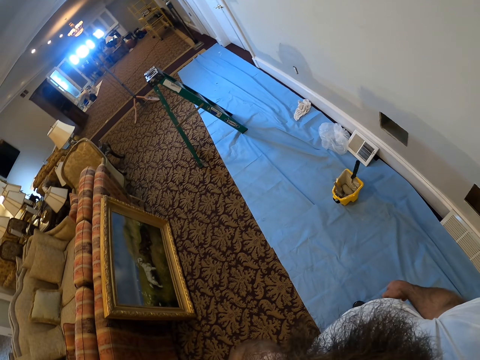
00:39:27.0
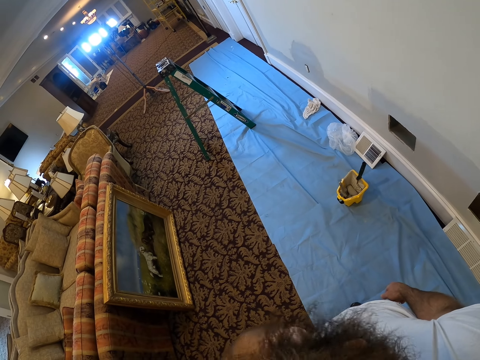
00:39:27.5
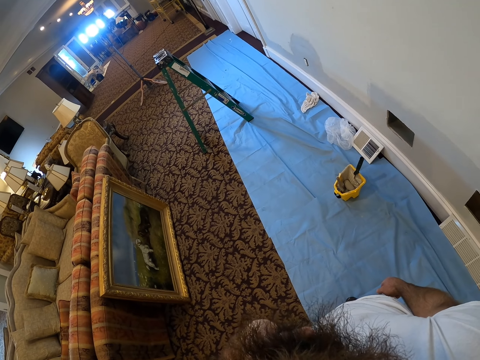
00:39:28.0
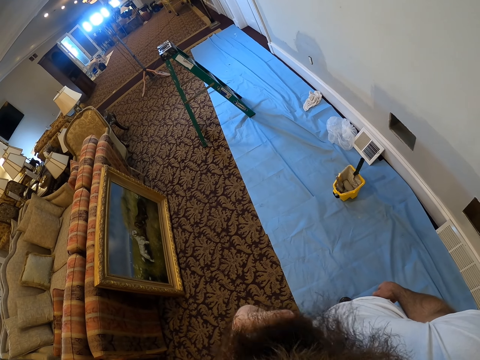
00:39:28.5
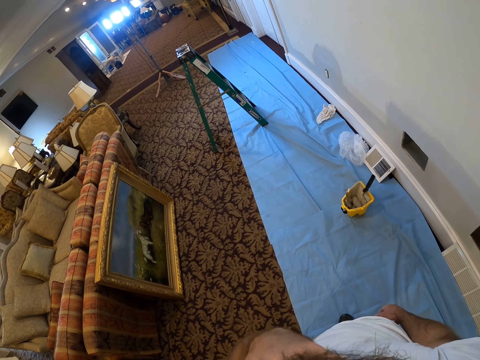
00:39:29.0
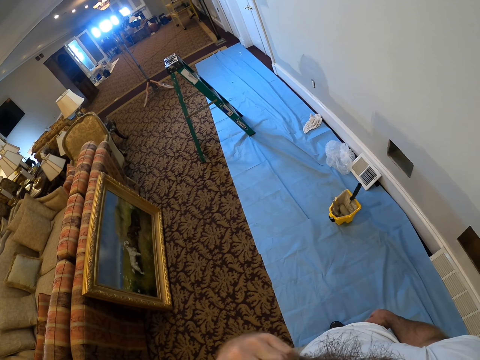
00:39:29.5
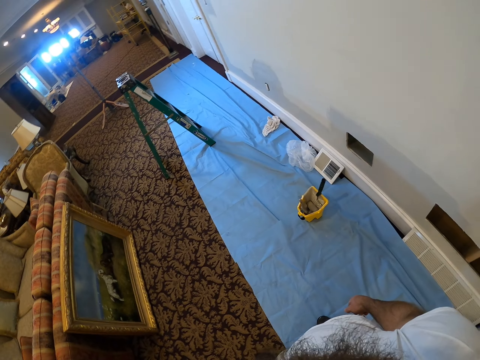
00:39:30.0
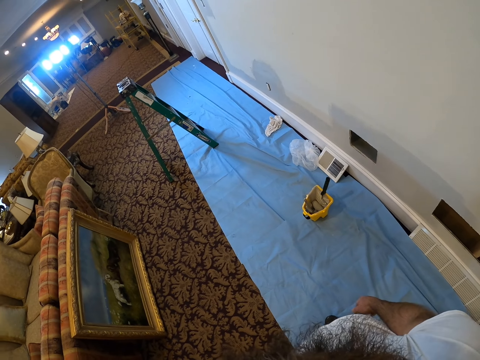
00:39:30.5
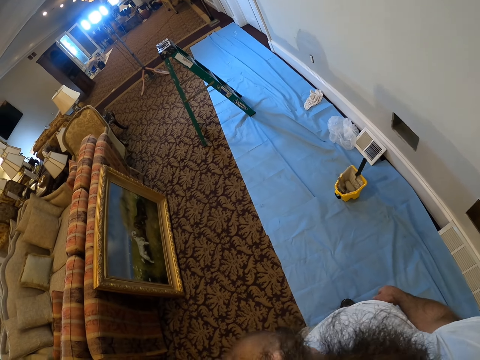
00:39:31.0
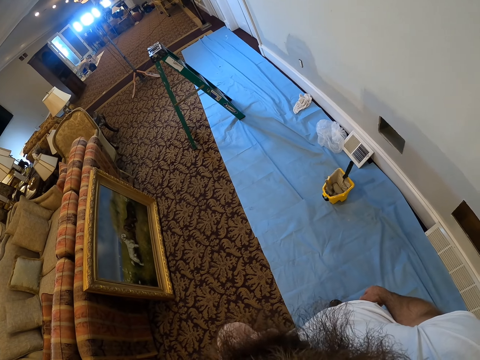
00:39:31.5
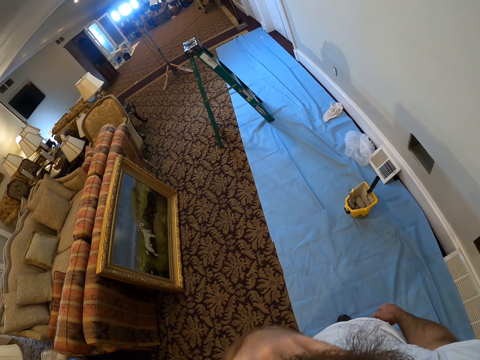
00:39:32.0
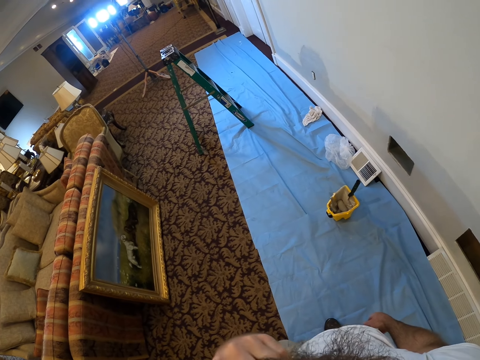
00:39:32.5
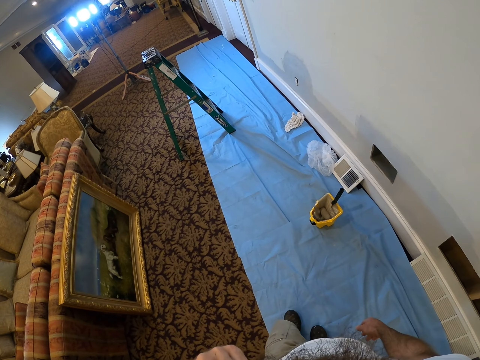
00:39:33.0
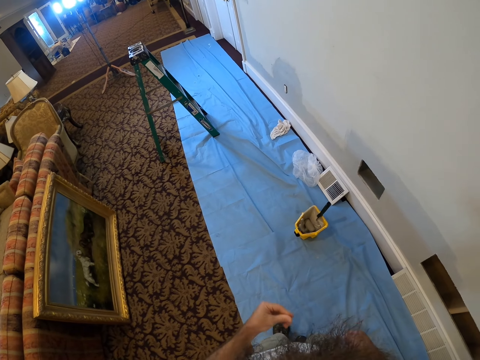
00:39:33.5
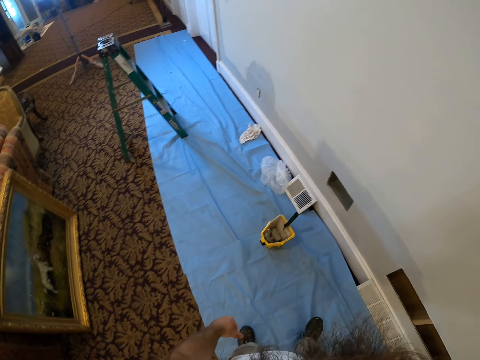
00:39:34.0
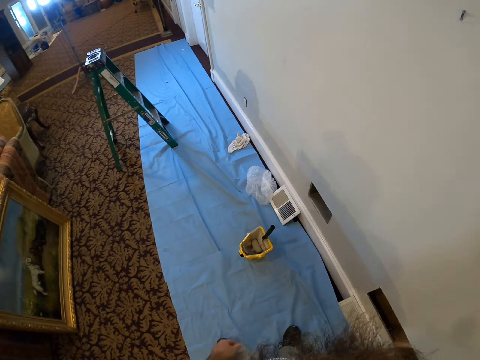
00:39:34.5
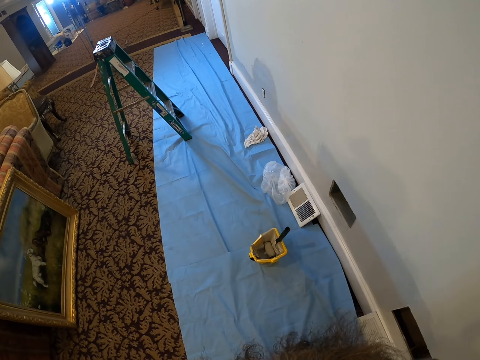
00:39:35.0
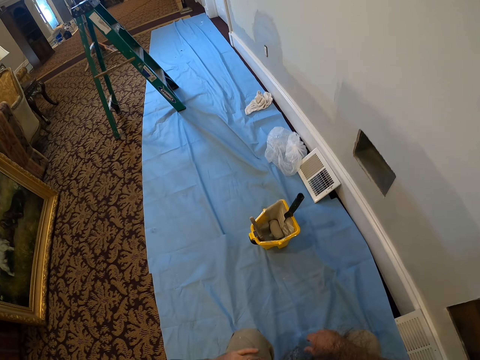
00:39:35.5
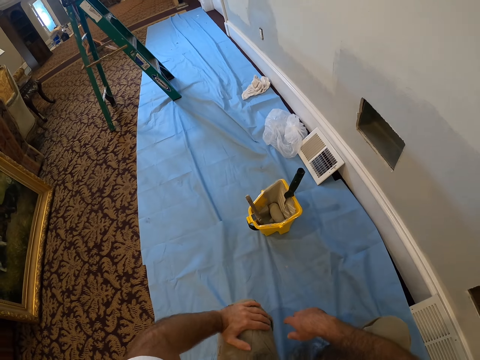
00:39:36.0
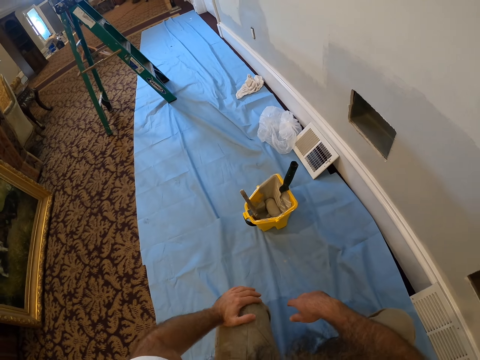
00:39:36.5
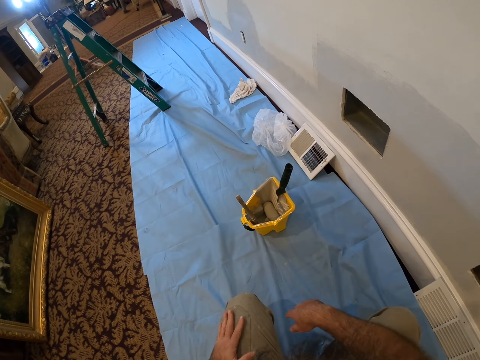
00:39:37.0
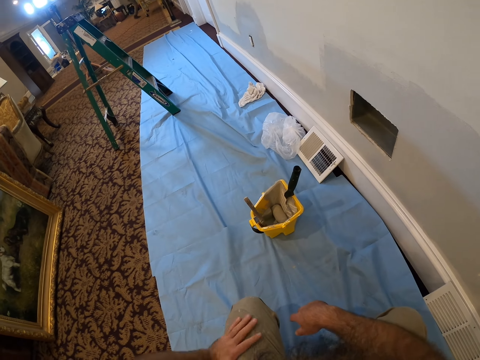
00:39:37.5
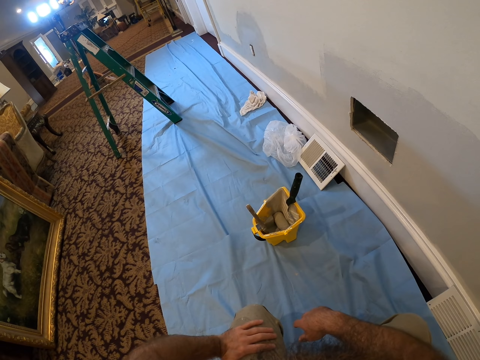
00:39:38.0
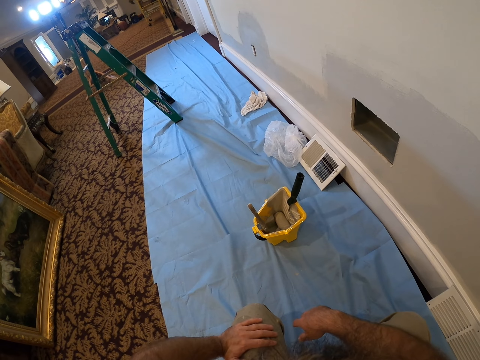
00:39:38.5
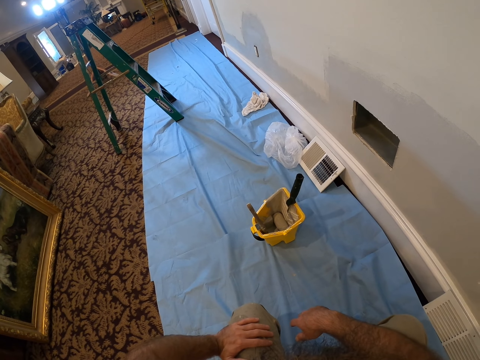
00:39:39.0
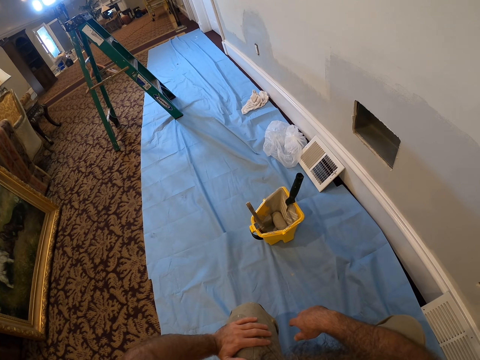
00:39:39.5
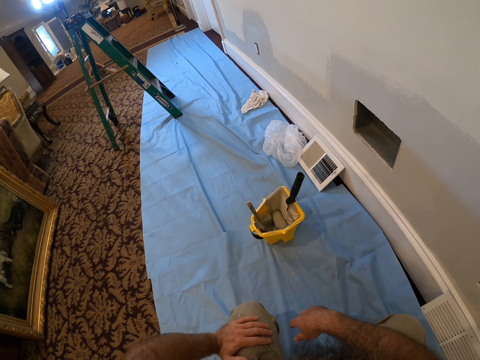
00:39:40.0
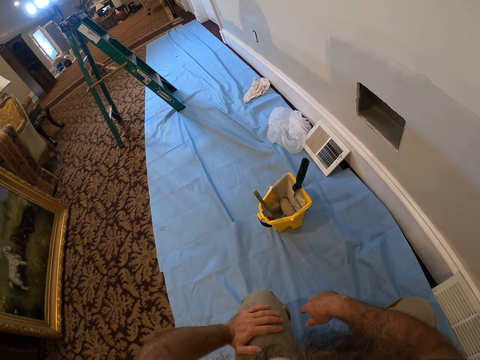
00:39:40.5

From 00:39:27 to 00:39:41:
The camera wearer crouches down.

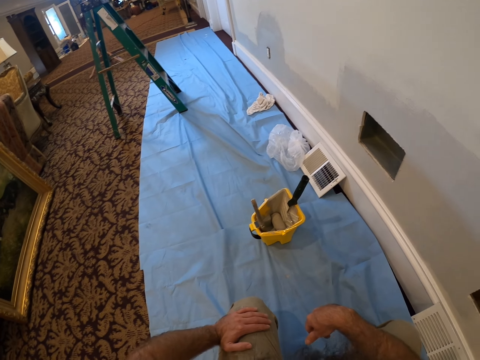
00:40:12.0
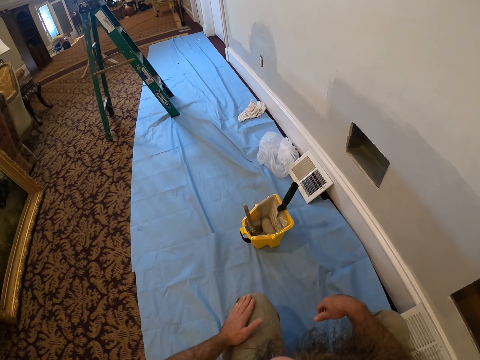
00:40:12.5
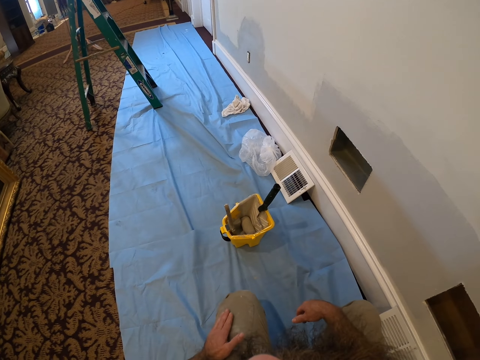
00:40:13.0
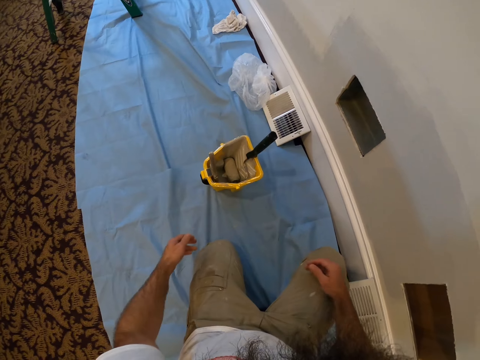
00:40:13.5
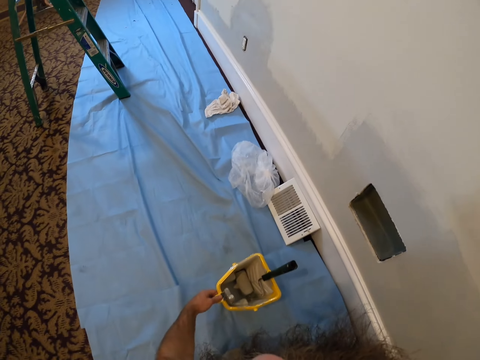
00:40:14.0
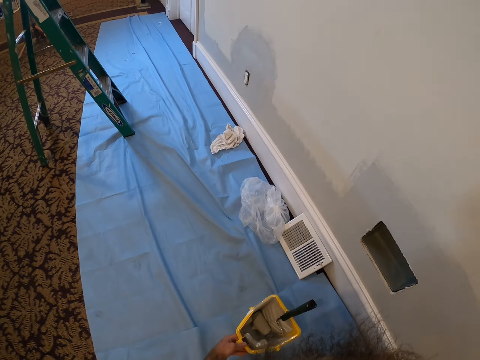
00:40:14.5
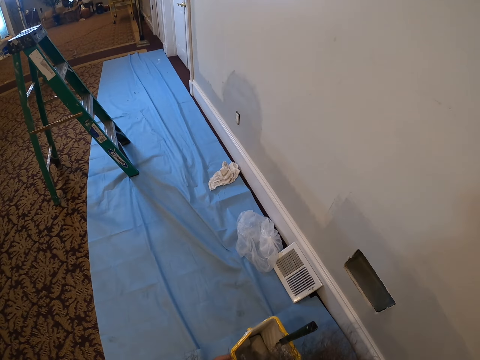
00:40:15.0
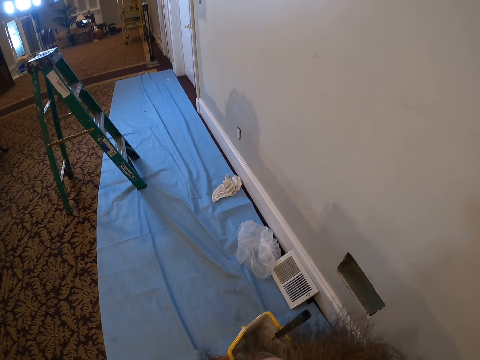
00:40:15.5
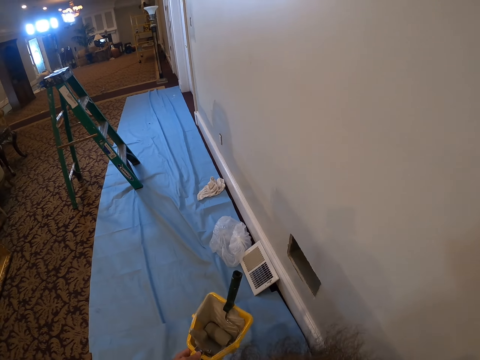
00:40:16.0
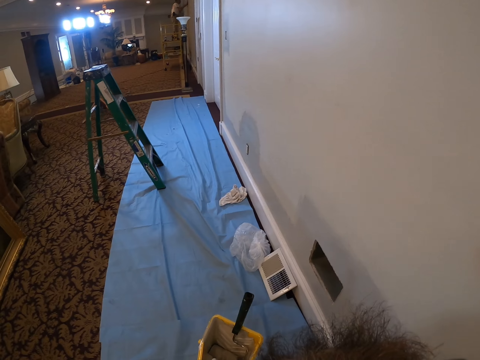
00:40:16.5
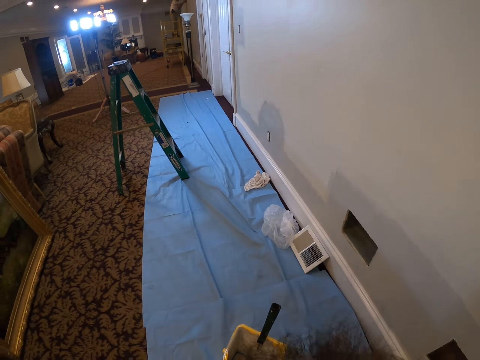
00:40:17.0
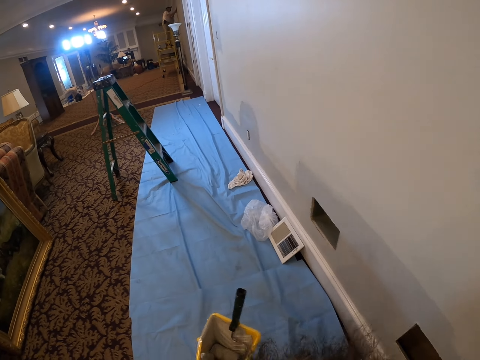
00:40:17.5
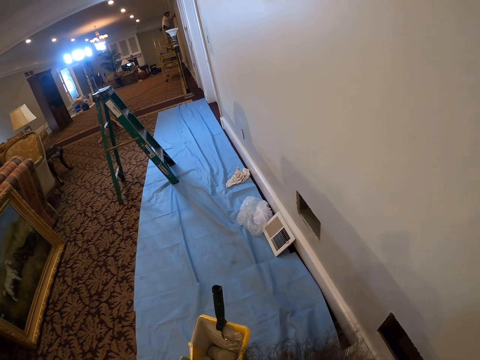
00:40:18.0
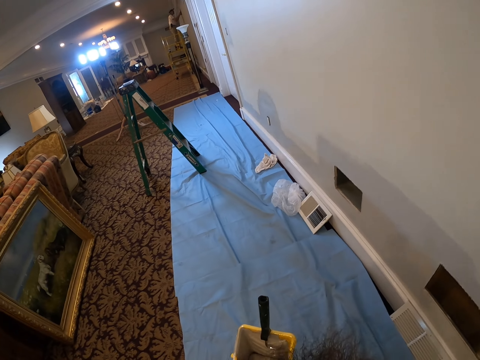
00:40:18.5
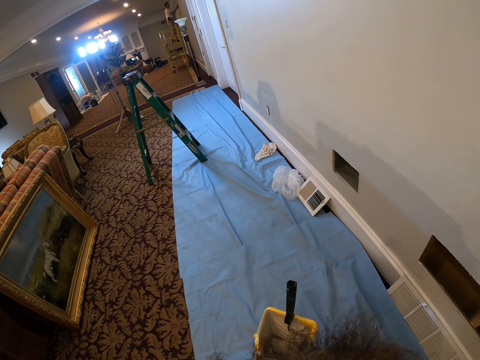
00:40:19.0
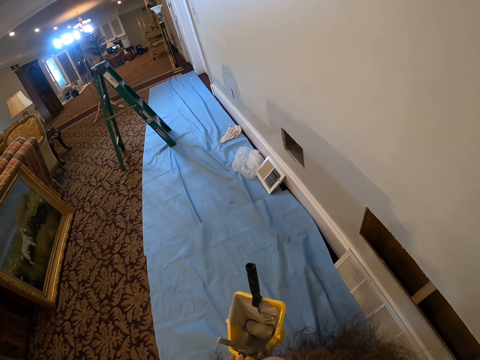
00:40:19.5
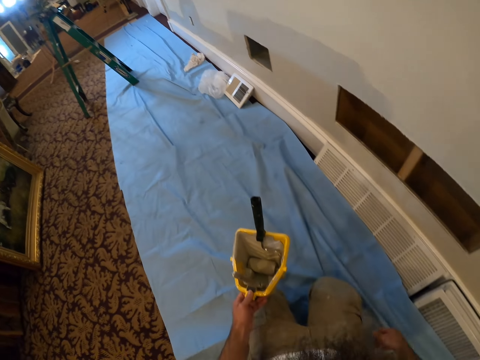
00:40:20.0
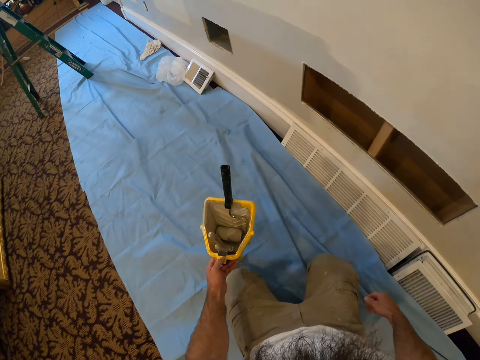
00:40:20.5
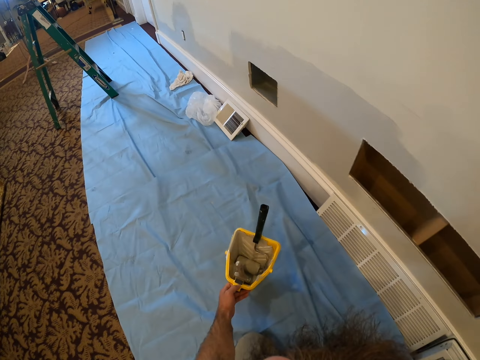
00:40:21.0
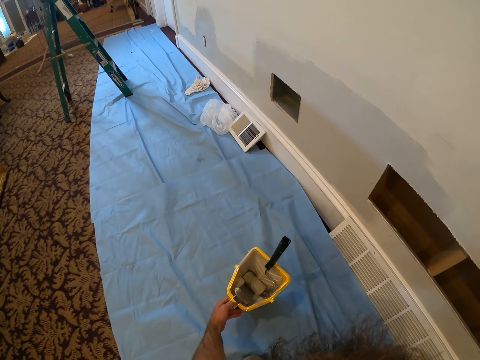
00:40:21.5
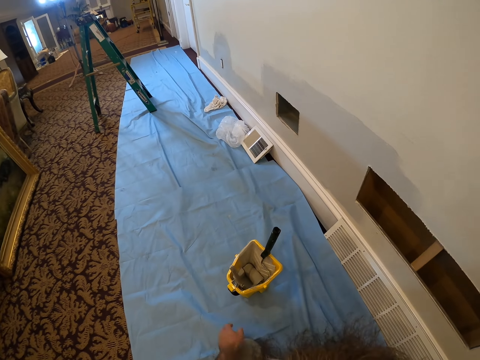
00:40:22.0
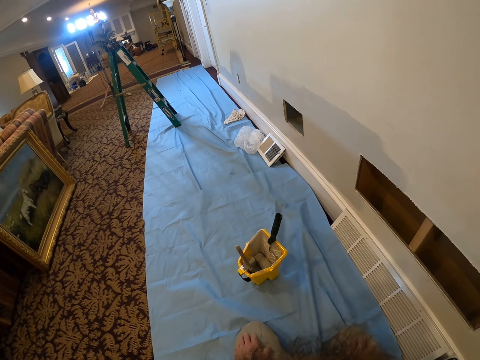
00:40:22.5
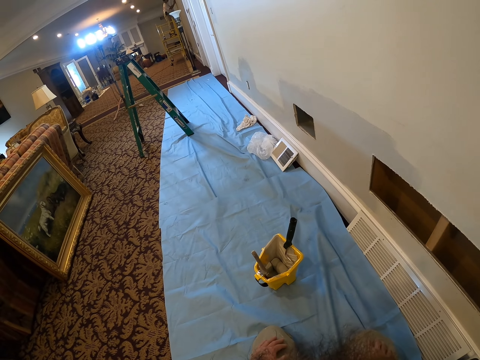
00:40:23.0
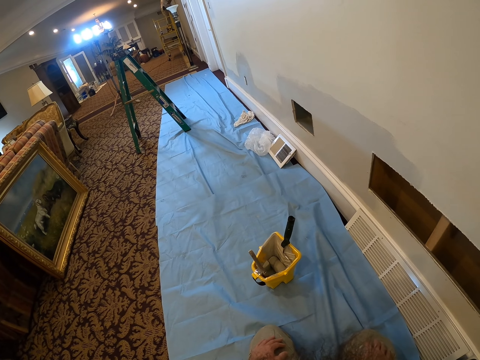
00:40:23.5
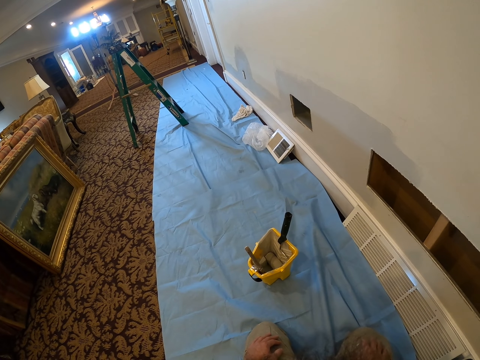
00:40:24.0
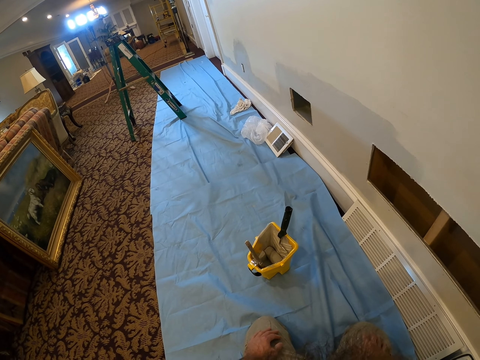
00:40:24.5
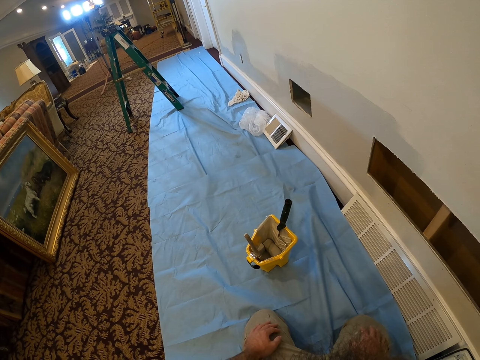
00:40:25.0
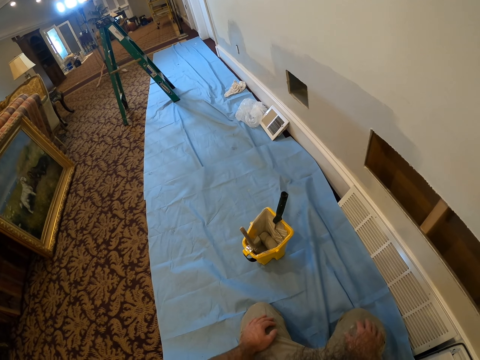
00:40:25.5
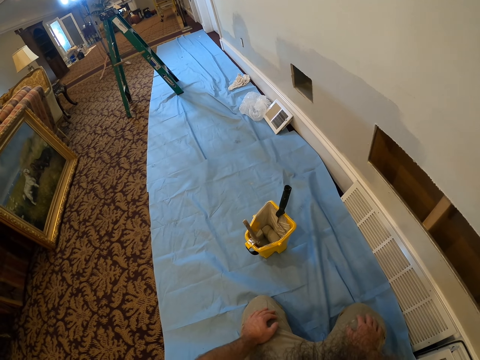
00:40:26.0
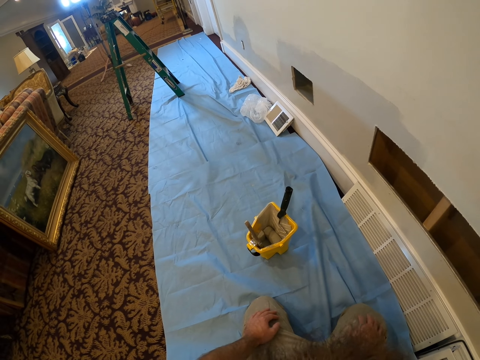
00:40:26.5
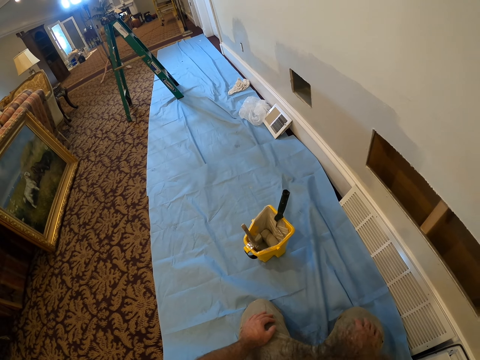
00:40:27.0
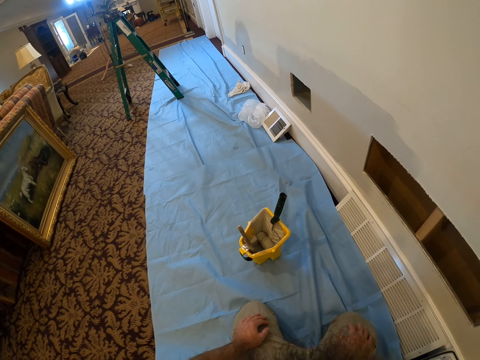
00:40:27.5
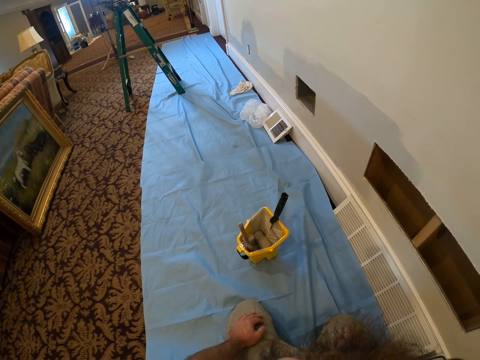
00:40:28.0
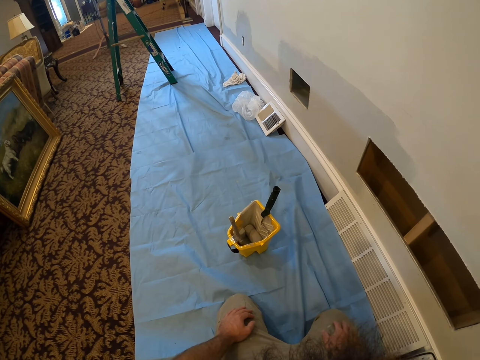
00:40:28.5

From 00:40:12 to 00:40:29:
The camera wearer picks up the bucket of paint on the floor with his left hand. He drops the paint on the floor with his left hand.
